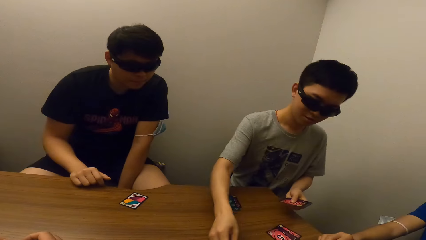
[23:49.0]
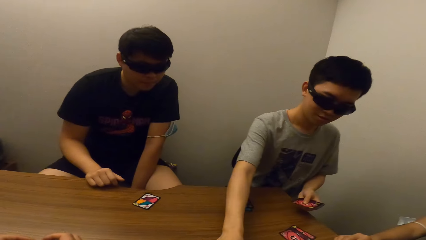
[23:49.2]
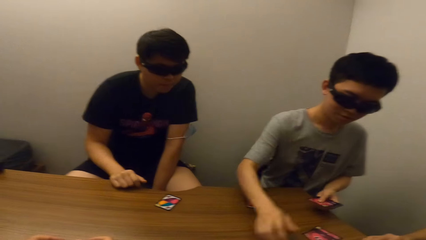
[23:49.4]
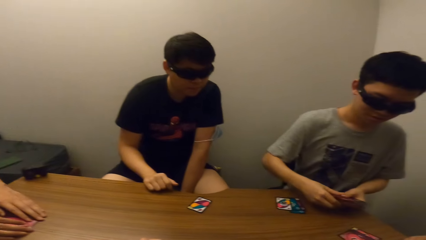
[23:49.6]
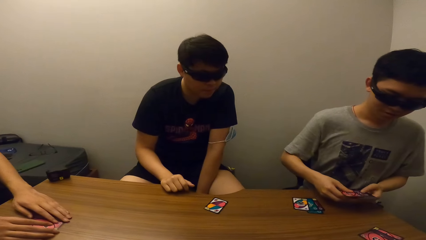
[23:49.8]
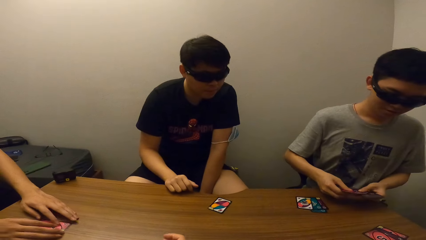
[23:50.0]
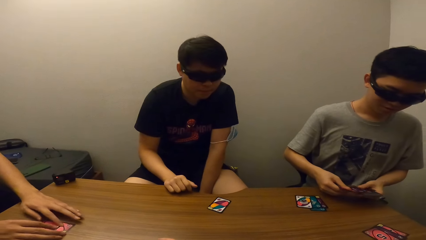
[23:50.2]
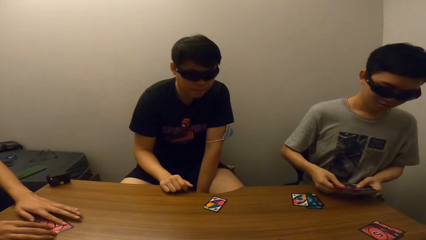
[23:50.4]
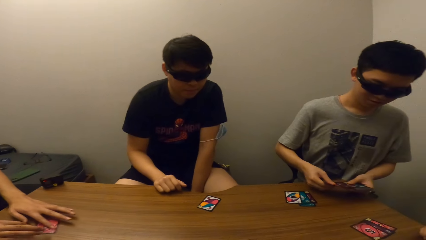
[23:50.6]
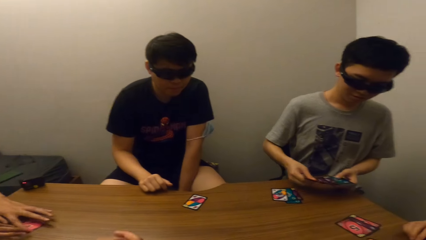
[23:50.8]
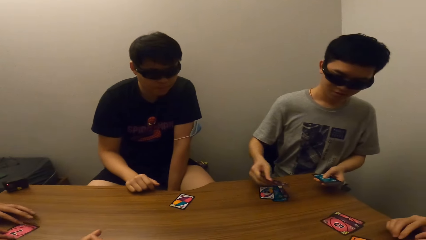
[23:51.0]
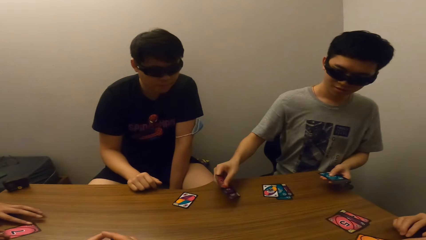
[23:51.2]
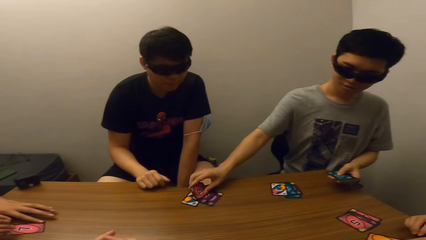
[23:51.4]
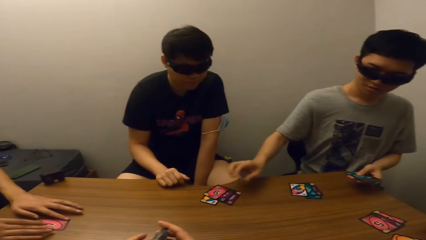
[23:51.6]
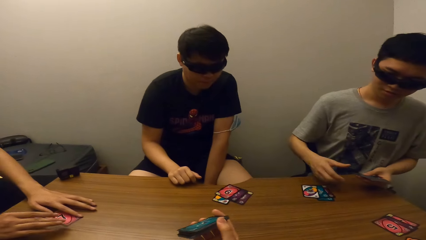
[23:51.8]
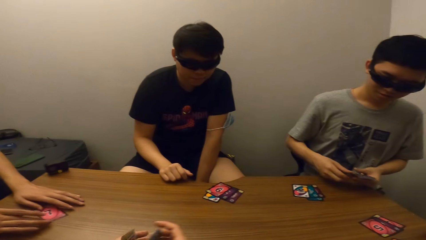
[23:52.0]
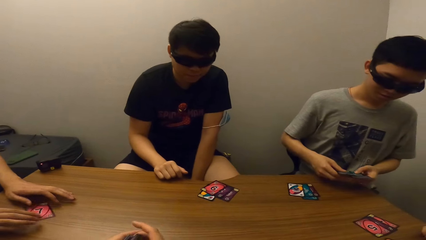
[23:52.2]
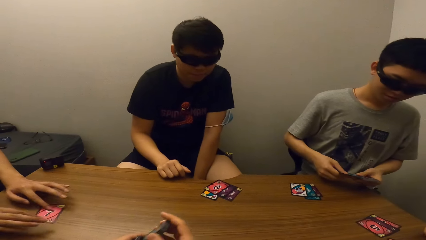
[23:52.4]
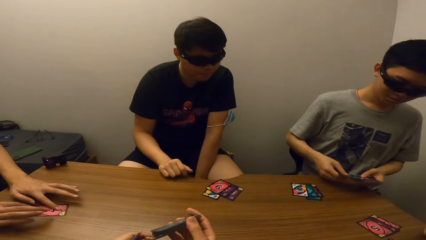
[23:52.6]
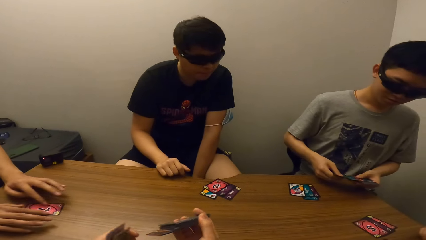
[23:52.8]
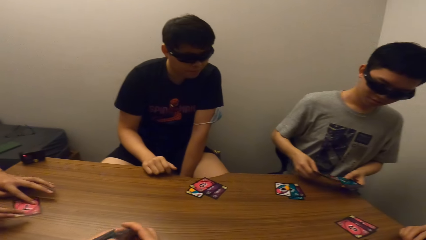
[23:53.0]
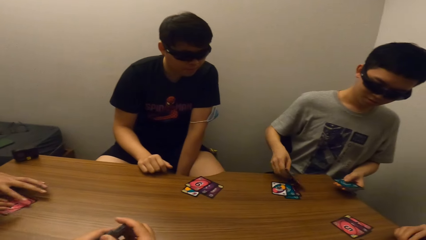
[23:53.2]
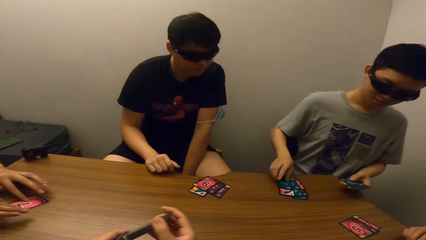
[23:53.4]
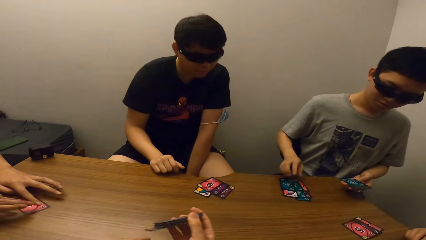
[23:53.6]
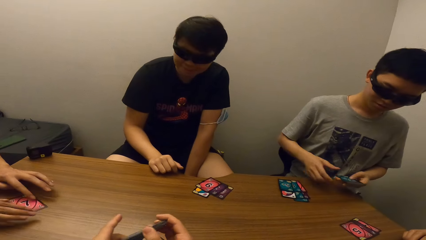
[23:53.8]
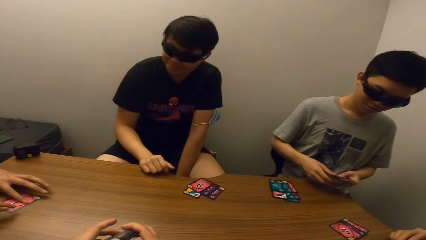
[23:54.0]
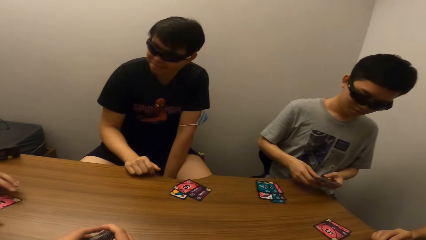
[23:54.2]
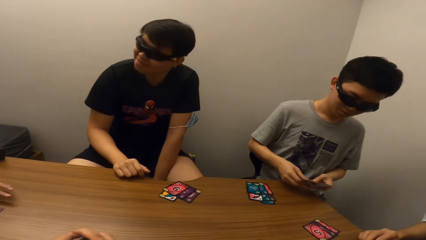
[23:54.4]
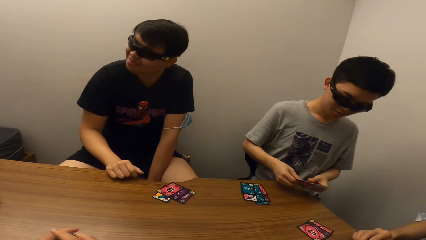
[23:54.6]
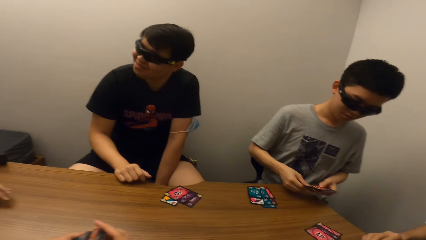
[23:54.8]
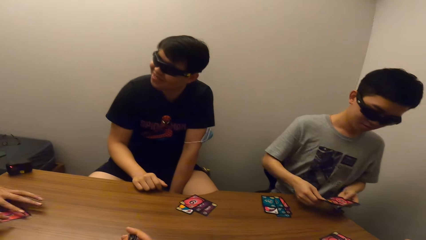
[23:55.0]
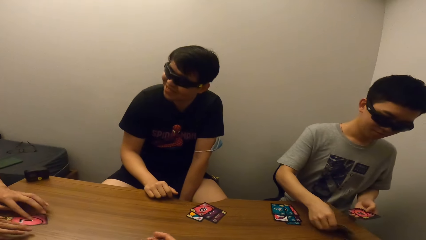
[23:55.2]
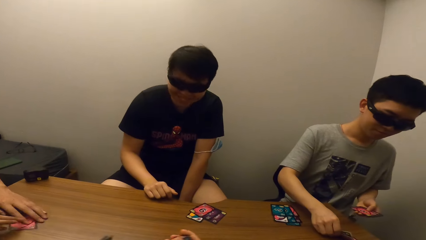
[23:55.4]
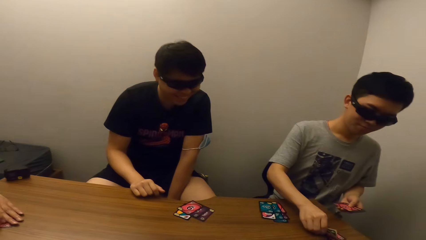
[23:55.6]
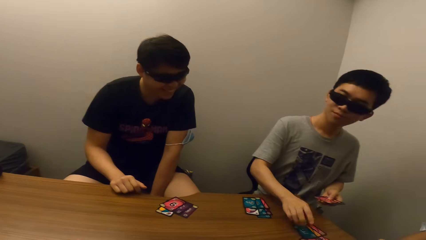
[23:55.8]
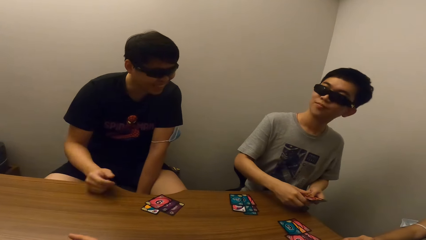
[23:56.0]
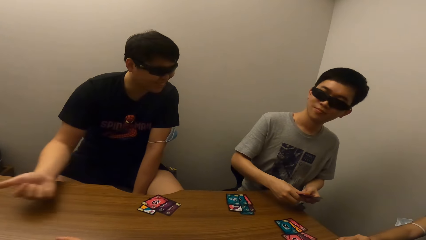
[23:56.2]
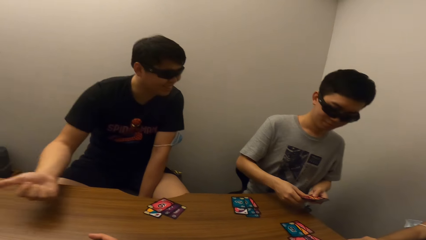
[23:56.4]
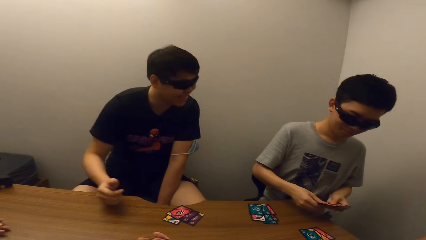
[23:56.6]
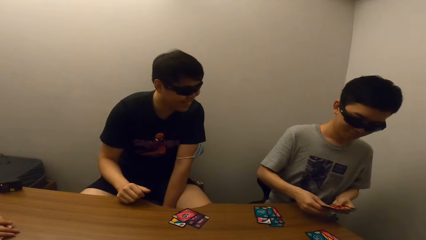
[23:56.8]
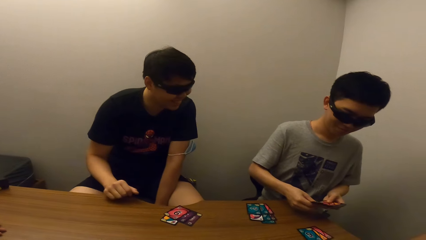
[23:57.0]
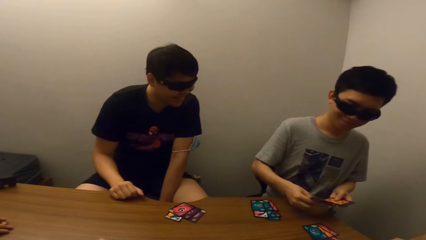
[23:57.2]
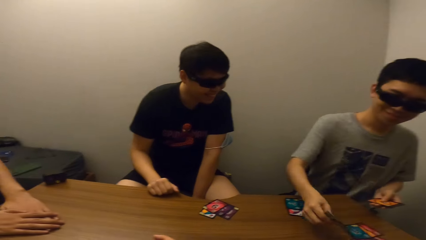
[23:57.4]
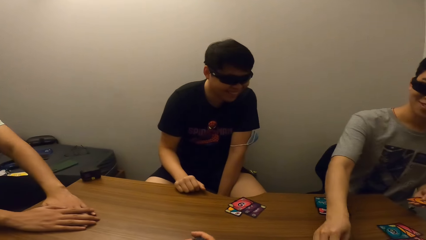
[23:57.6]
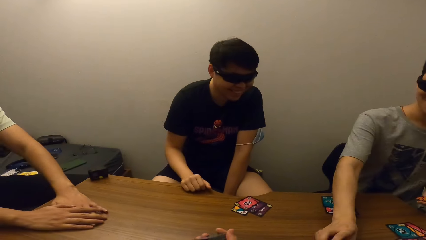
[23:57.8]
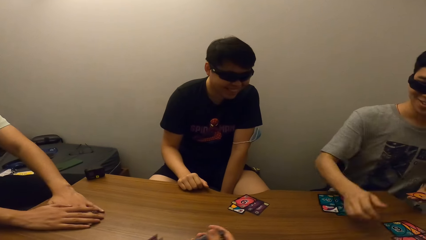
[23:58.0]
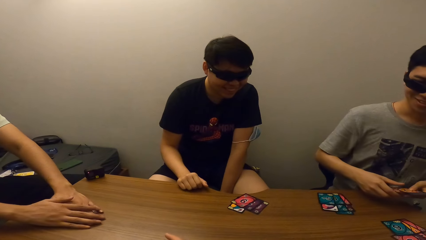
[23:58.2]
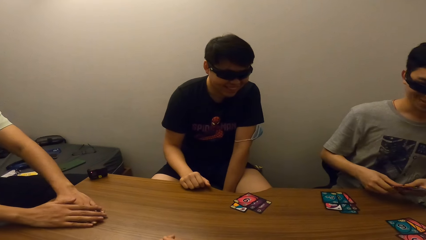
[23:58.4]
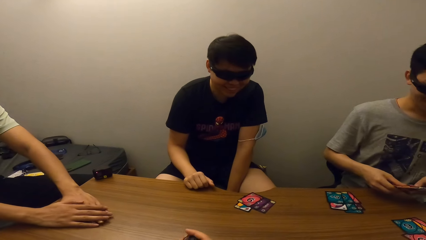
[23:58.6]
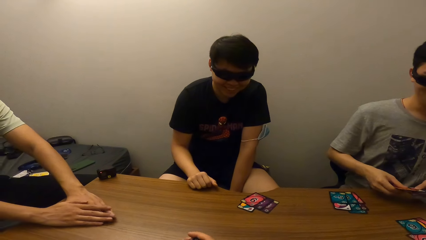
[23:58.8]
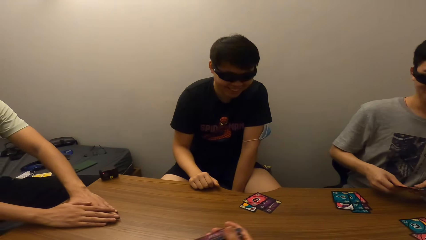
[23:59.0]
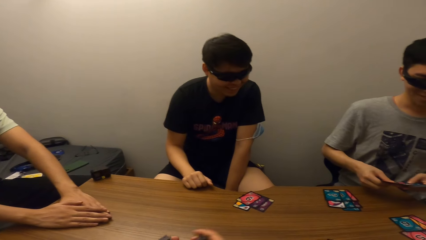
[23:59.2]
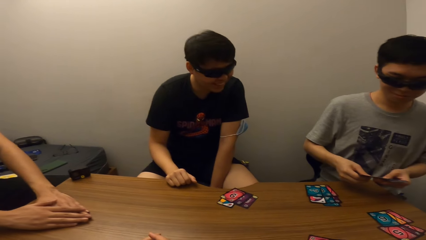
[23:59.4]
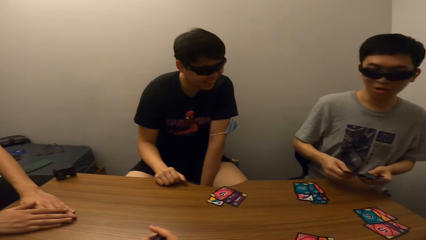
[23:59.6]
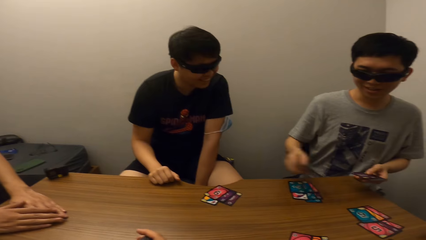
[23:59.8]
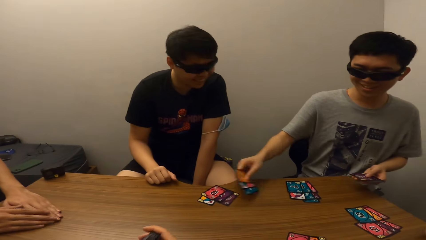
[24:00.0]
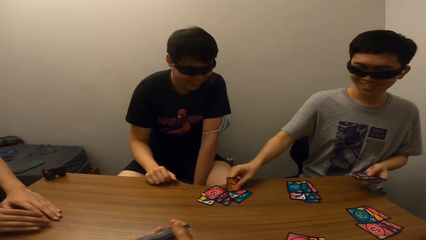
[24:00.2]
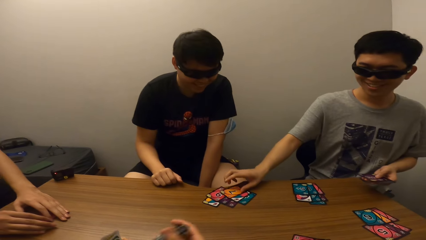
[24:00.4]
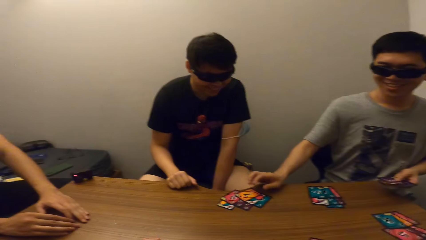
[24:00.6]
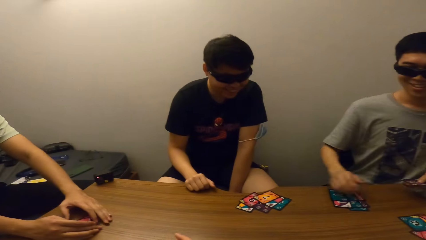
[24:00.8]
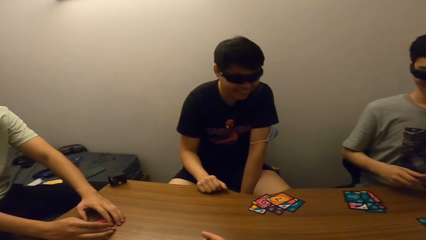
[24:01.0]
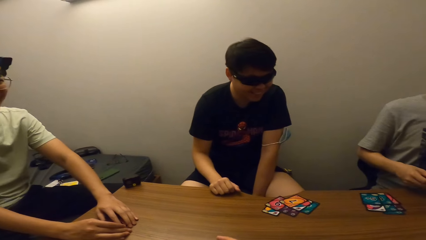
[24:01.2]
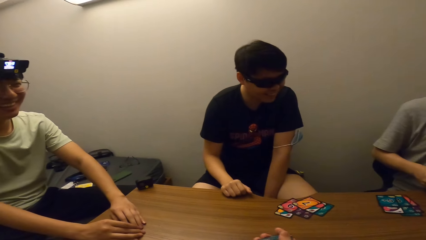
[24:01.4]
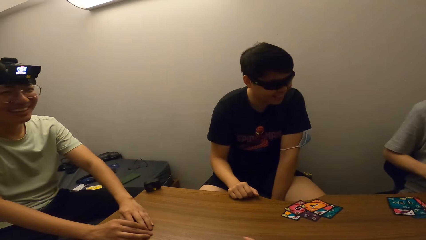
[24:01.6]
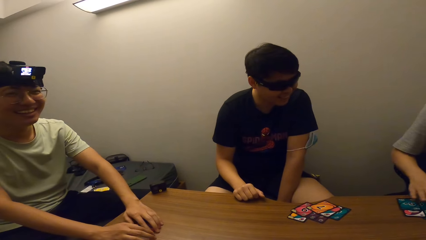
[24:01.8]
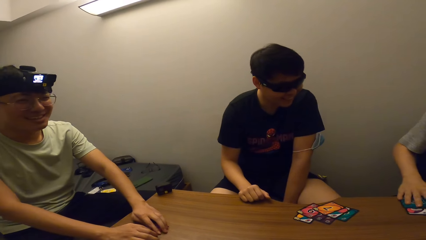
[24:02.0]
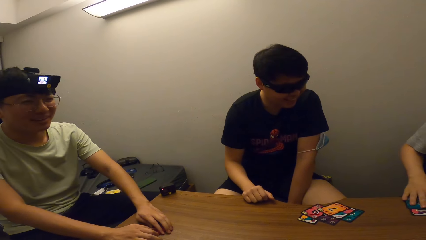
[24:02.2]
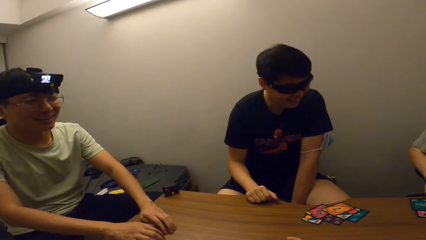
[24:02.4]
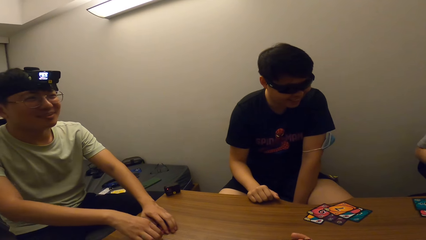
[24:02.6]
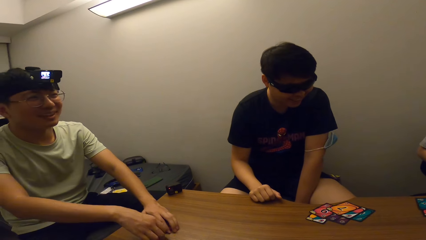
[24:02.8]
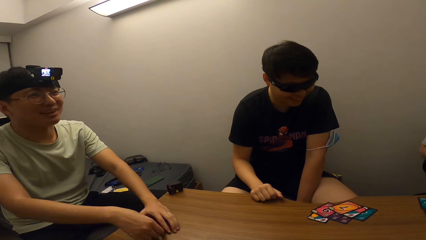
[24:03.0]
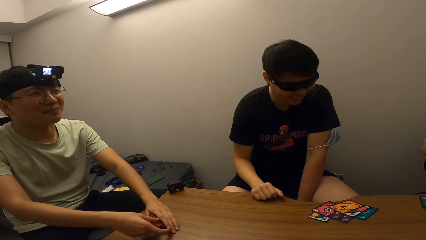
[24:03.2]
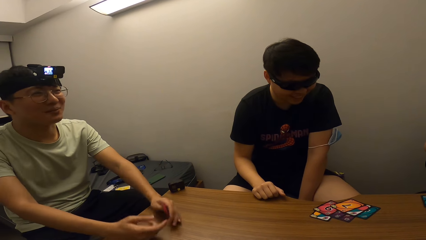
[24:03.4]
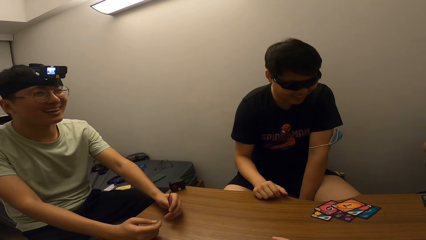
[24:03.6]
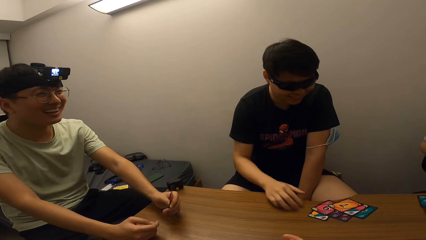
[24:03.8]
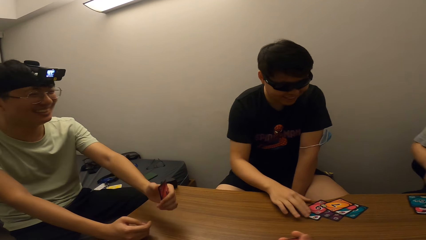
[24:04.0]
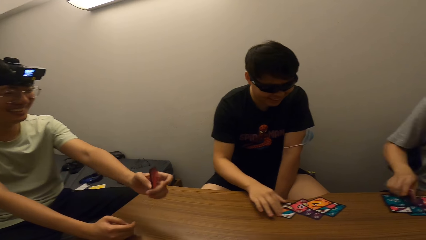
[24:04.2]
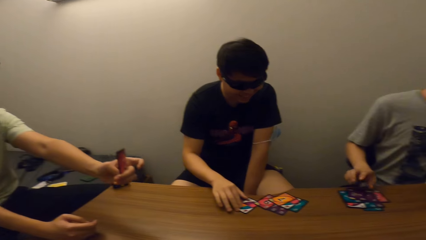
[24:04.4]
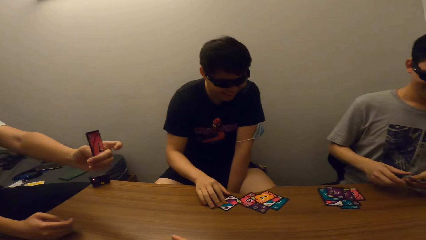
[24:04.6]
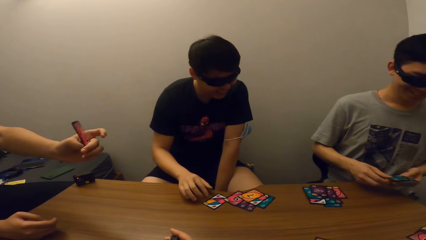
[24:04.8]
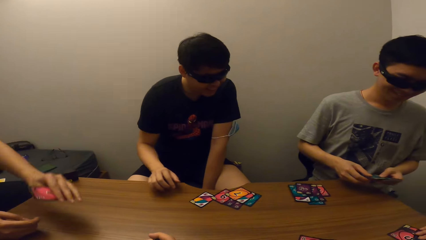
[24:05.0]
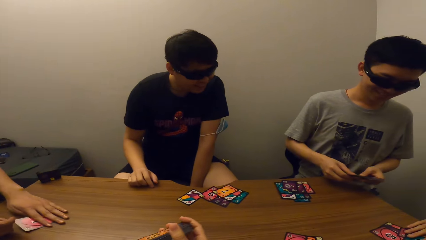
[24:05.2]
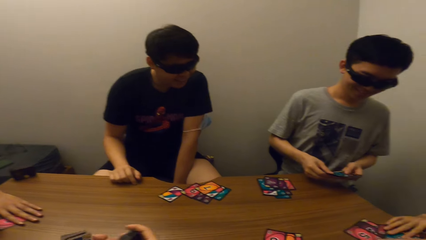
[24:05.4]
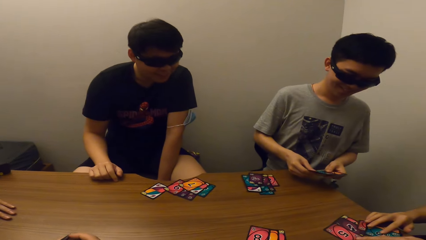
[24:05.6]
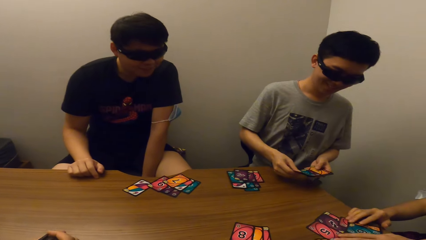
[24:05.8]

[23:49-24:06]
A man puts down the card. Another man holds the cards down. The first man distributes the cards. He puts down the card. He shares cards. A third man stretches his right hand. The first man puts down the card and shares cards. The second man moves the cards and picks up the card. He puts up his hand.
